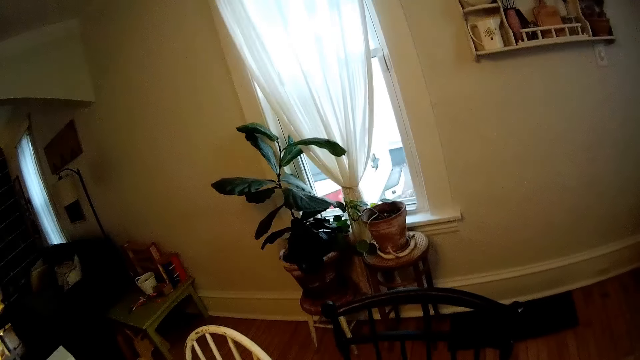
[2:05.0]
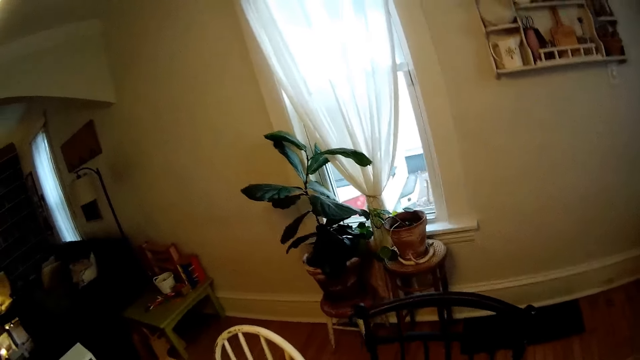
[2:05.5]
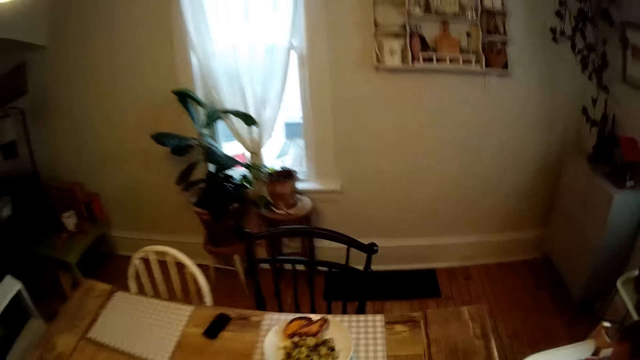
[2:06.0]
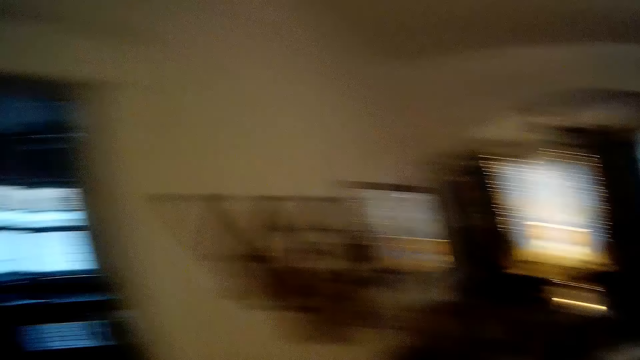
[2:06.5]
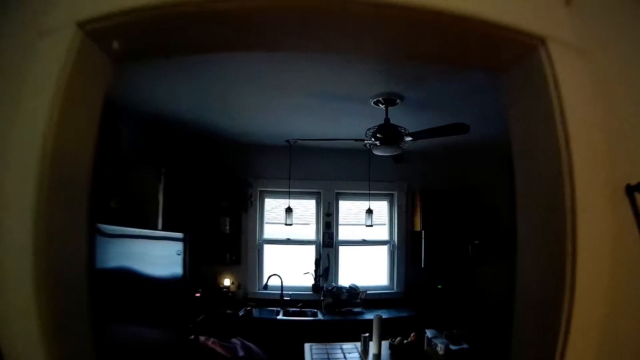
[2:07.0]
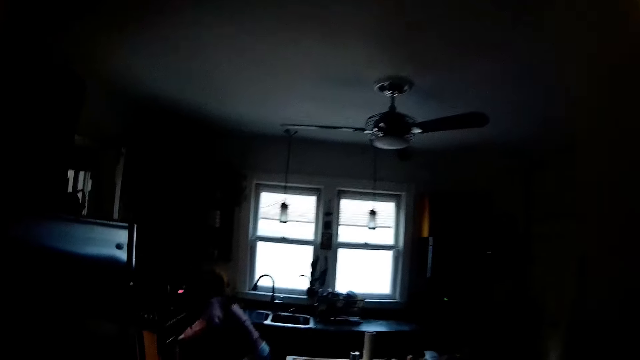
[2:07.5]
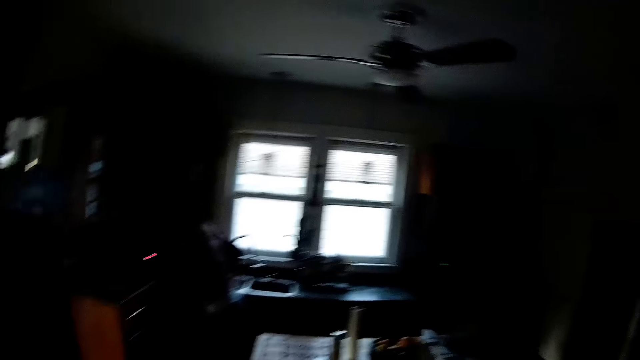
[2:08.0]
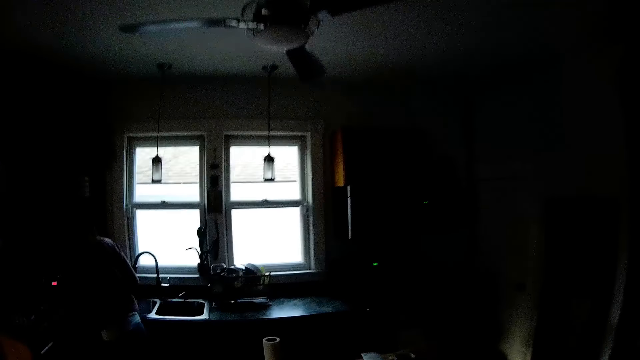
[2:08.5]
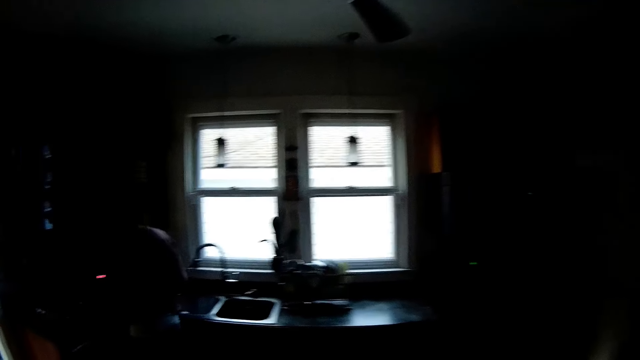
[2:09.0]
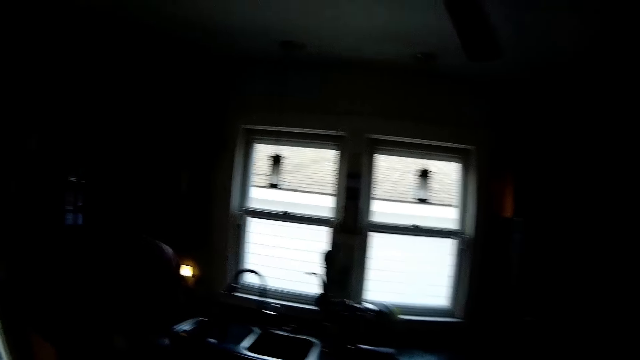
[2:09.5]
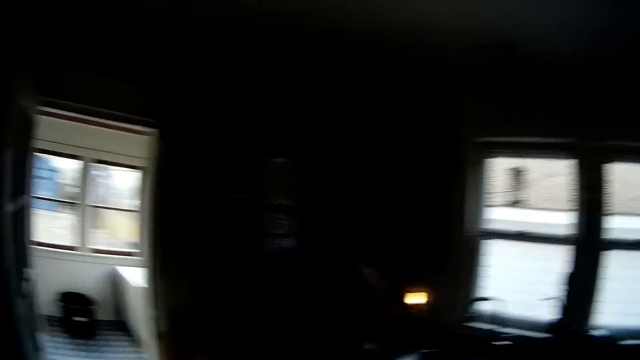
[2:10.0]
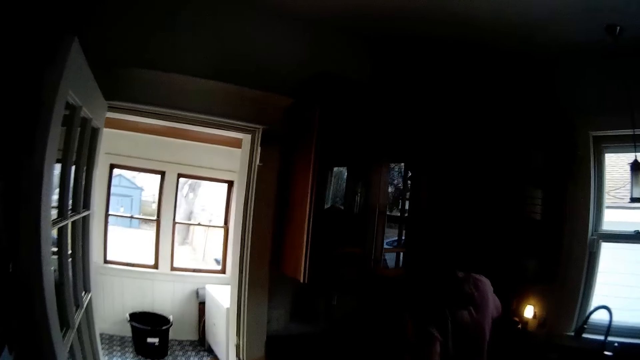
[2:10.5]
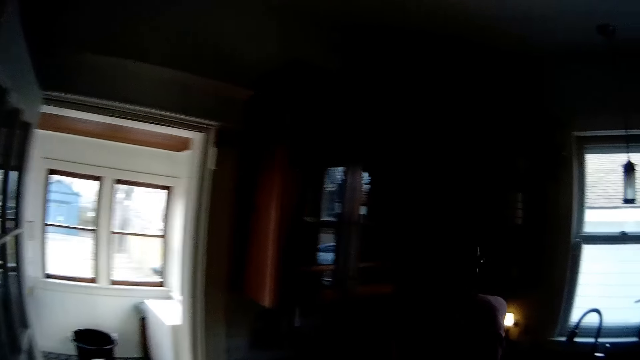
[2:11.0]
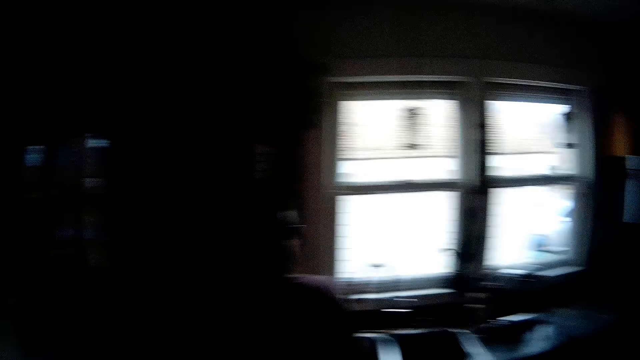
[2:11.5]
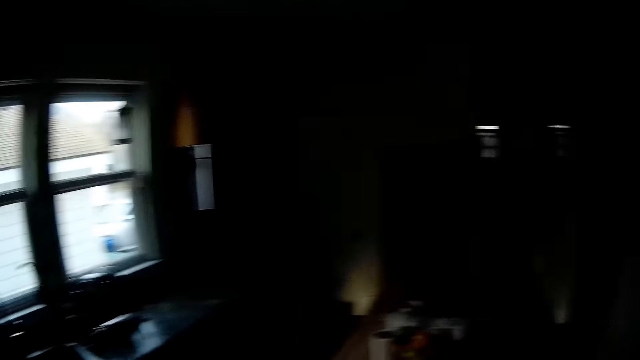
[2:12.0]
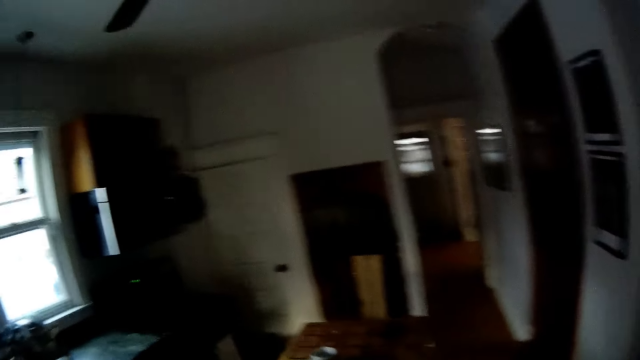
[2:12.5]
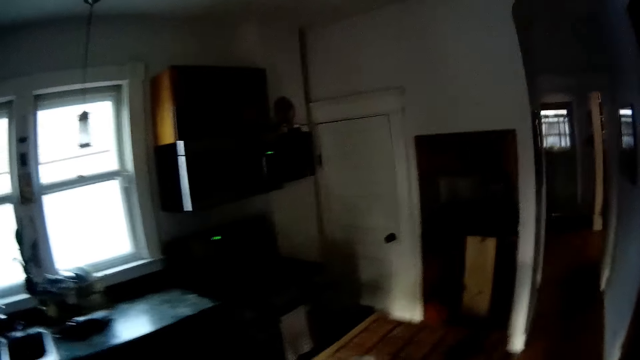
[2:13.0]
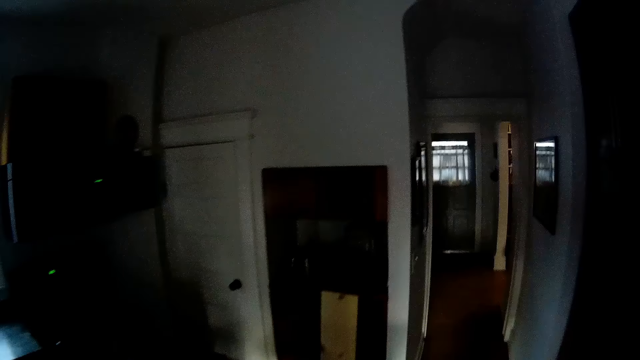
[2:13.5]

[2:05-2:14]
The woman stands upright.

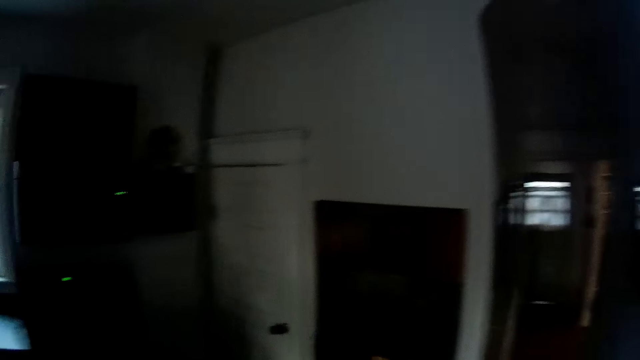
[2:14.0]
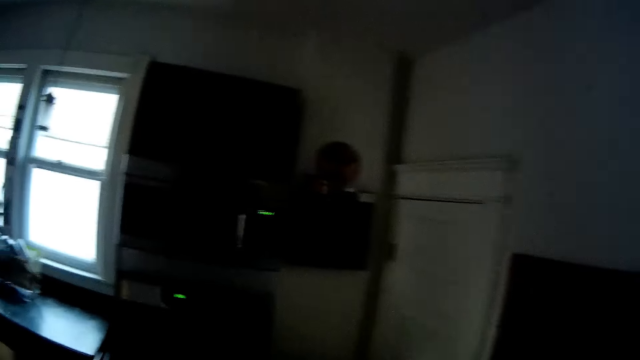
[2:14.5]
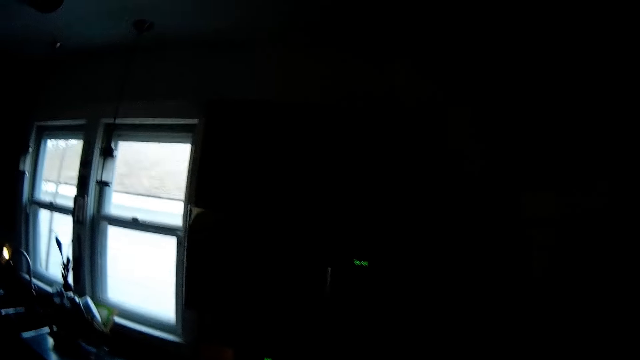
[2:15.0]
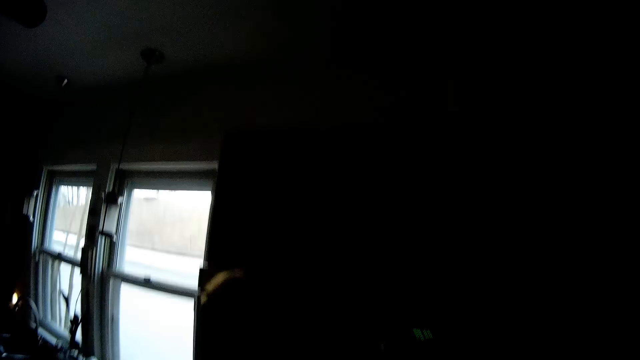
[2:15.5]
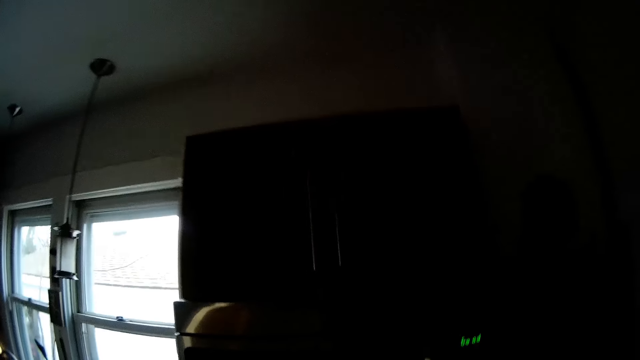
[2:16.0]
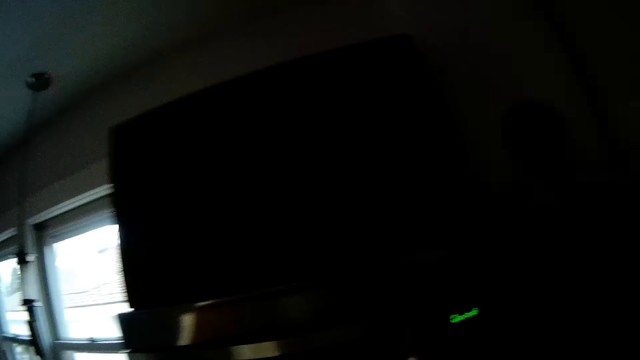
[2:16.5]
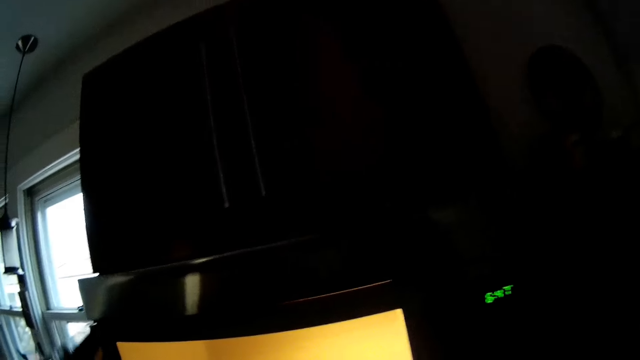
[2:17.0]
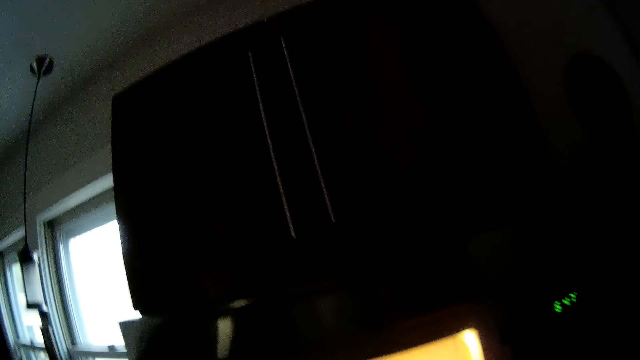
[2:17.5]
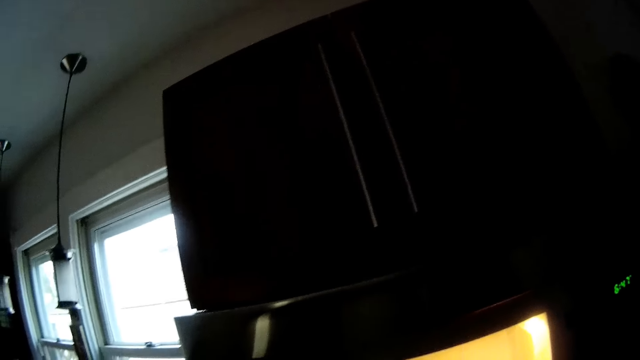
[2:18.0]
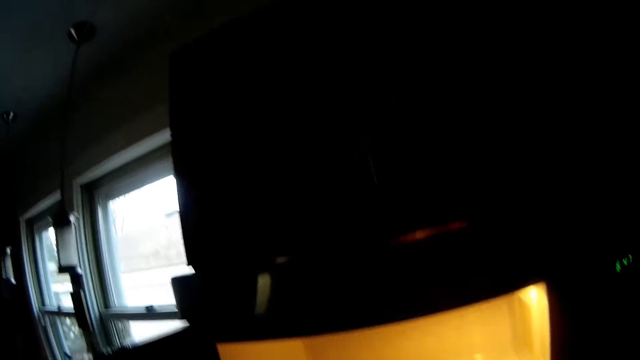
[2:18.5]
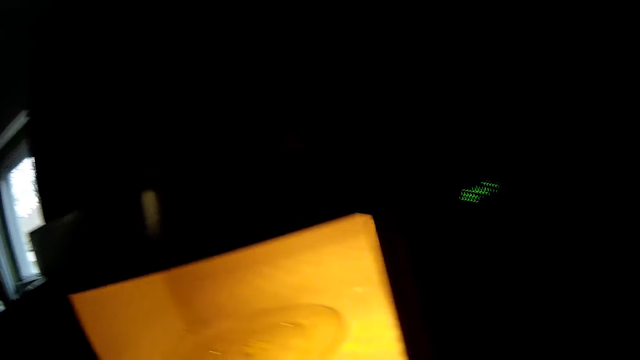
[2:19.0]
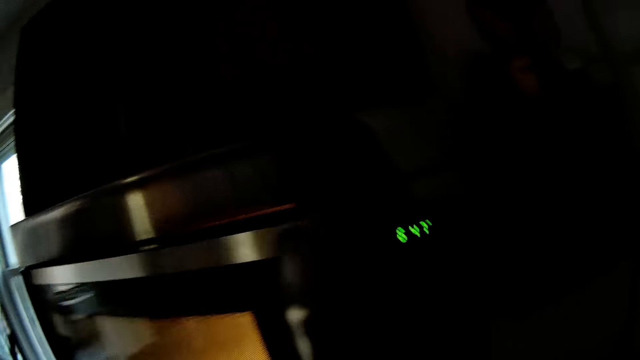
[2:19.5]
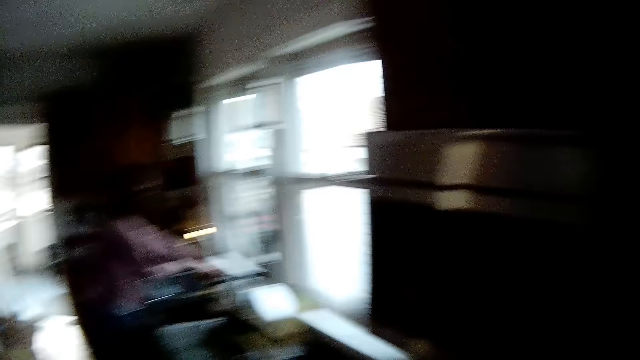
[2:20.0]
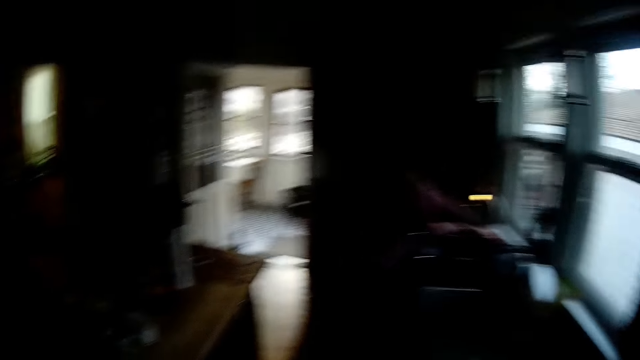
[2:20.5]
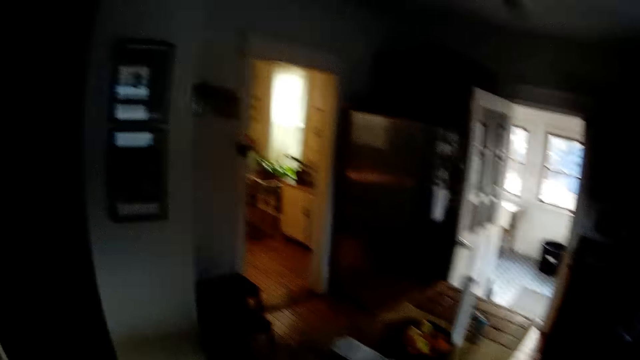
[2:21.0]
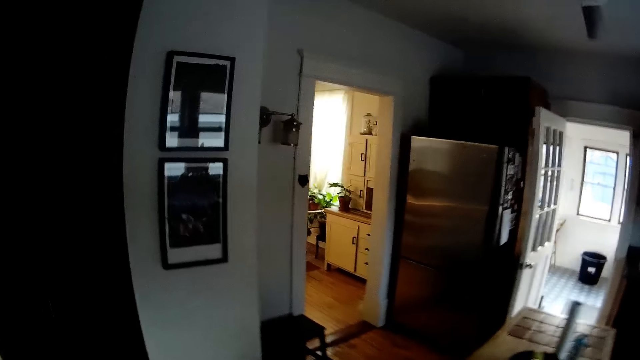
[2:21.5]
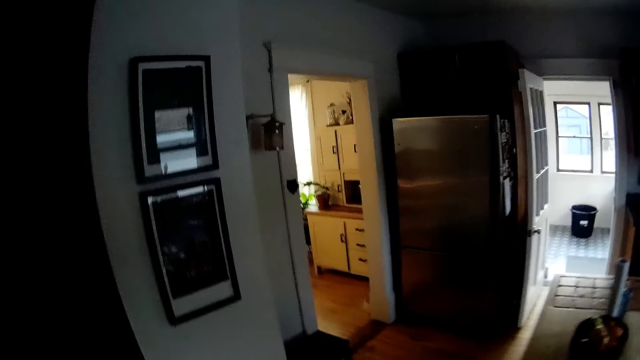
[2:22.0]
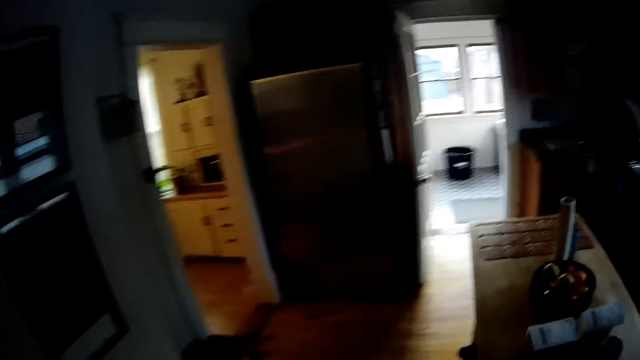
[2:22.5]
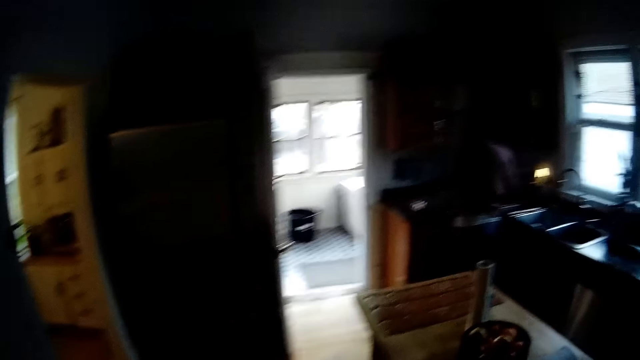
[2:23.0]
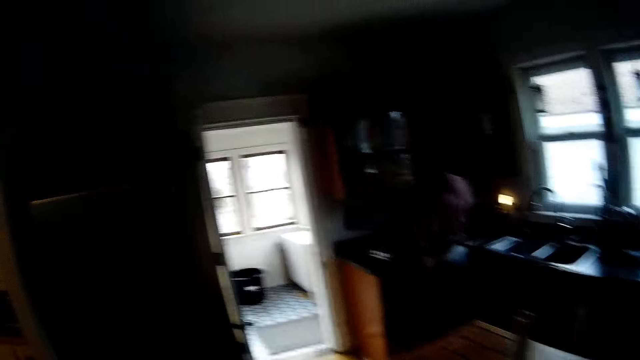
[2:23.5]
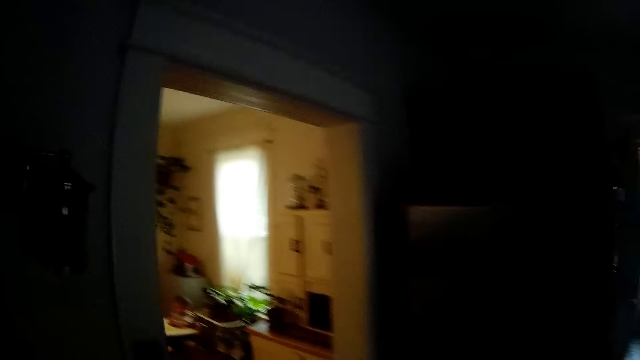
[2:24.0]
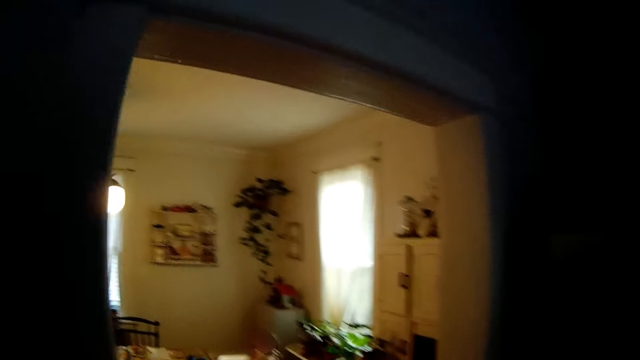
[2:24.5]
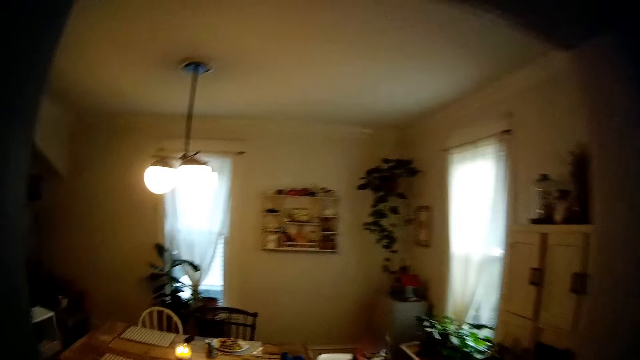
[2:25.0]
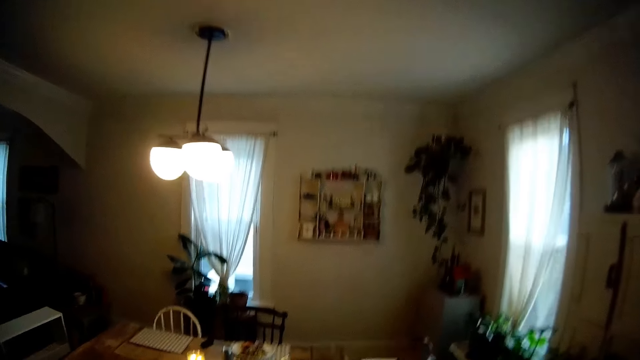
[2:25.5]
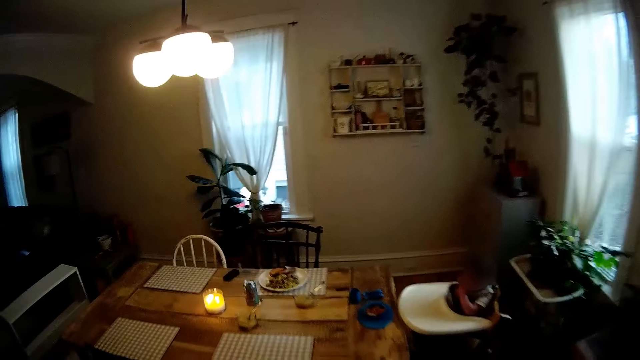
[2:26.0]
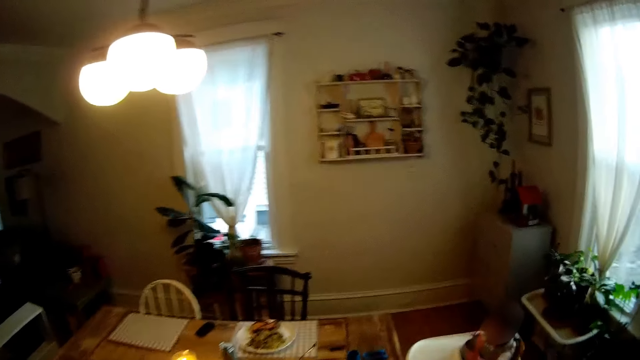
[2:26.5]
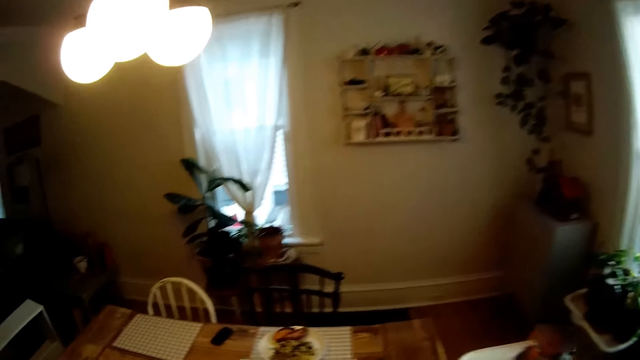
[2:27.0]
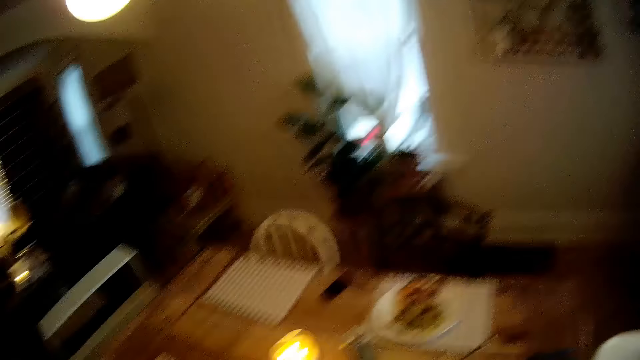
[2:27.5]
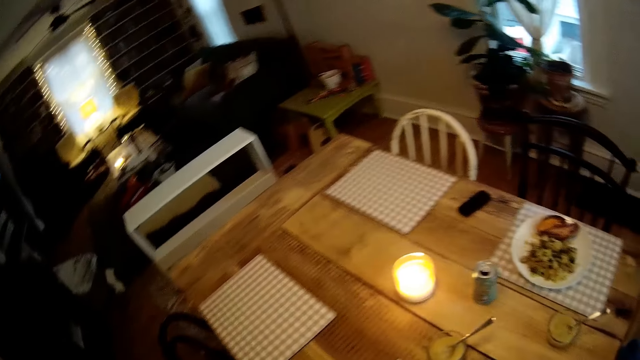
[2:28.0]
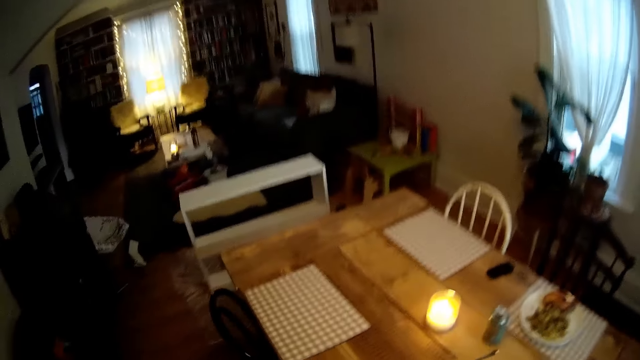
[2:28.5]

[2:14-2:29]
The camera wearer opens an oven or microwave. They close the oven. They walk around the house. They walk to the dining room.
